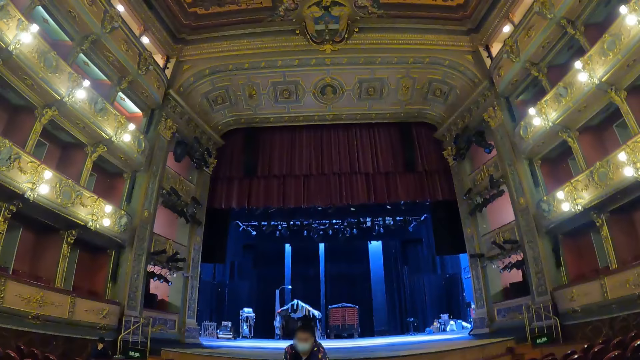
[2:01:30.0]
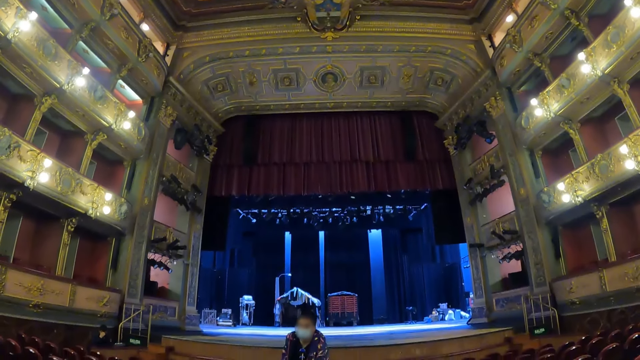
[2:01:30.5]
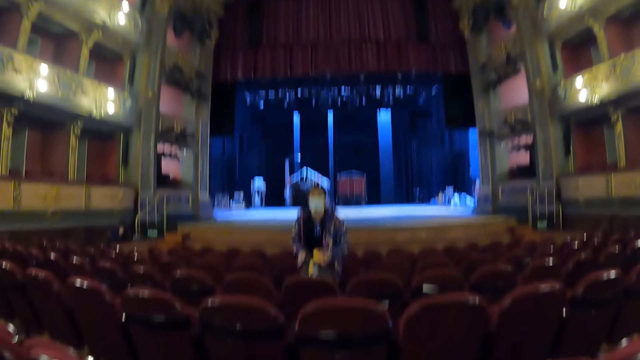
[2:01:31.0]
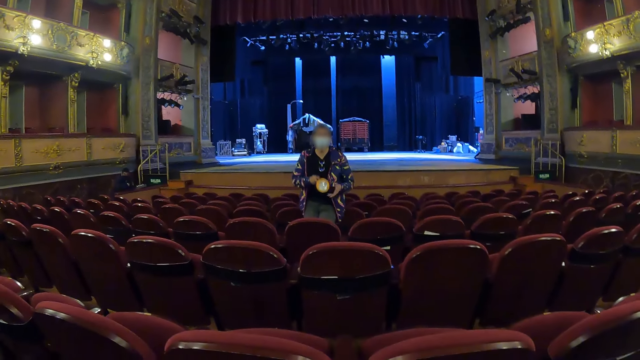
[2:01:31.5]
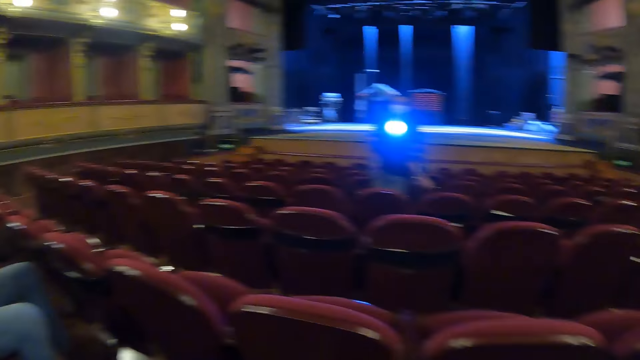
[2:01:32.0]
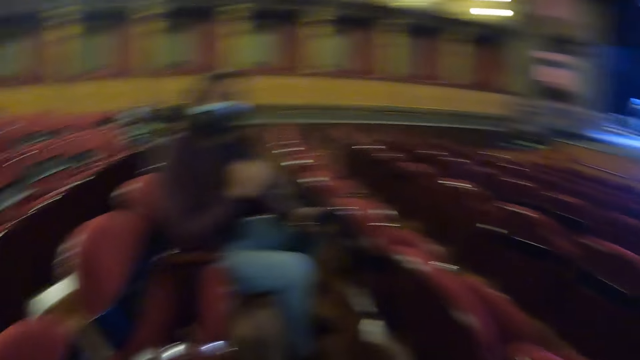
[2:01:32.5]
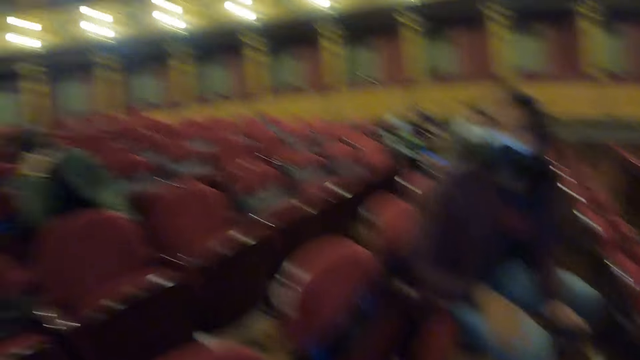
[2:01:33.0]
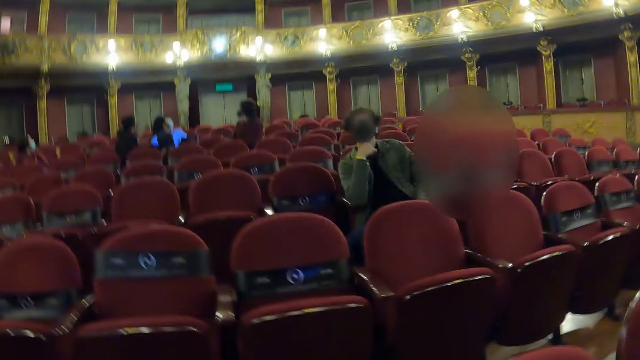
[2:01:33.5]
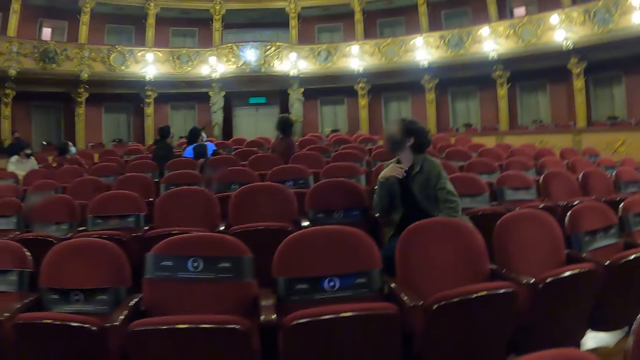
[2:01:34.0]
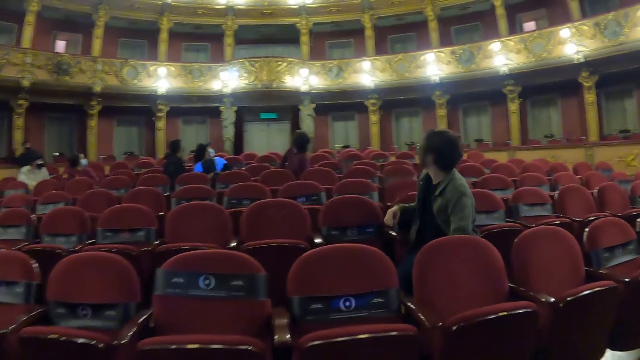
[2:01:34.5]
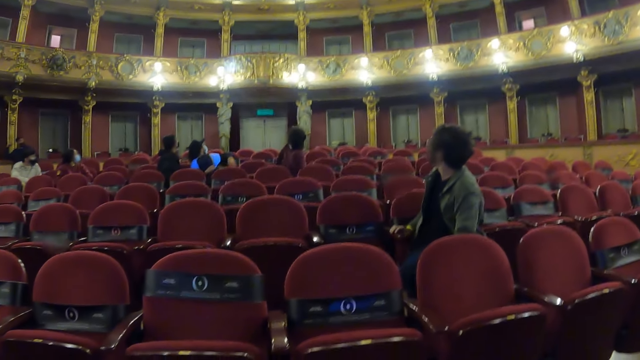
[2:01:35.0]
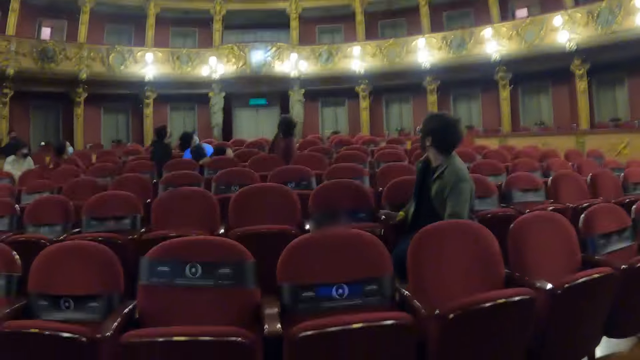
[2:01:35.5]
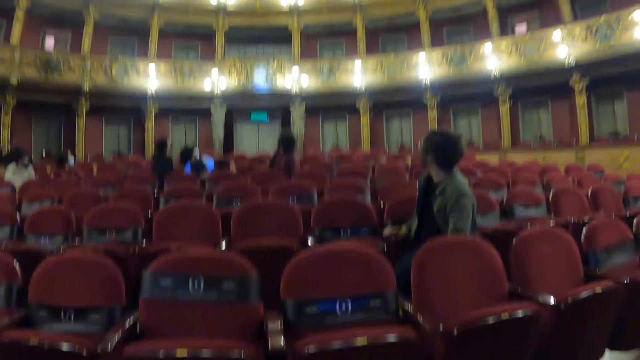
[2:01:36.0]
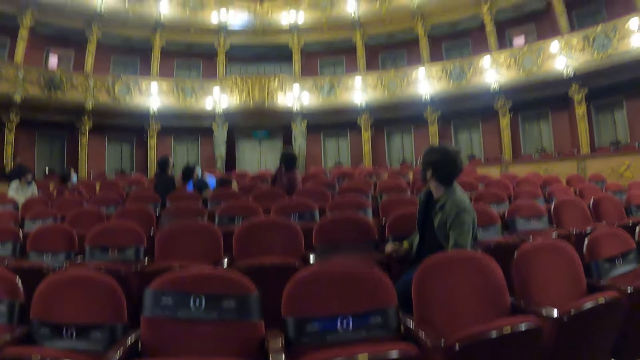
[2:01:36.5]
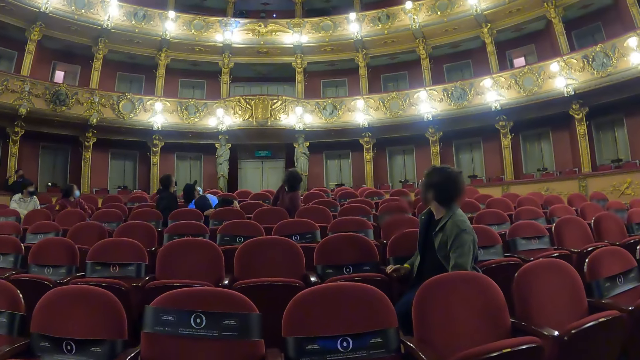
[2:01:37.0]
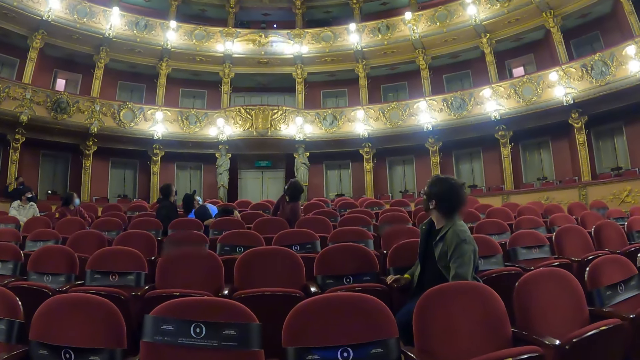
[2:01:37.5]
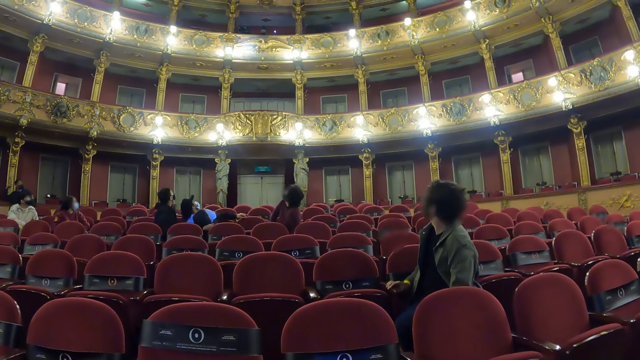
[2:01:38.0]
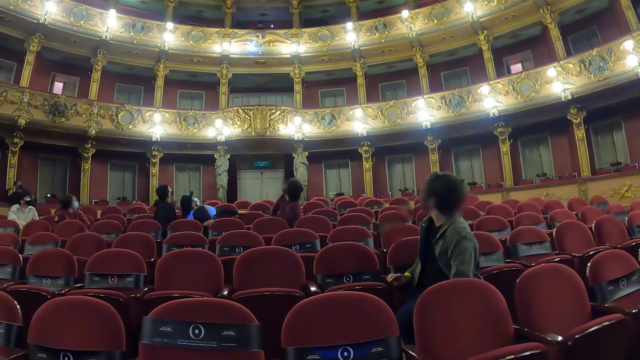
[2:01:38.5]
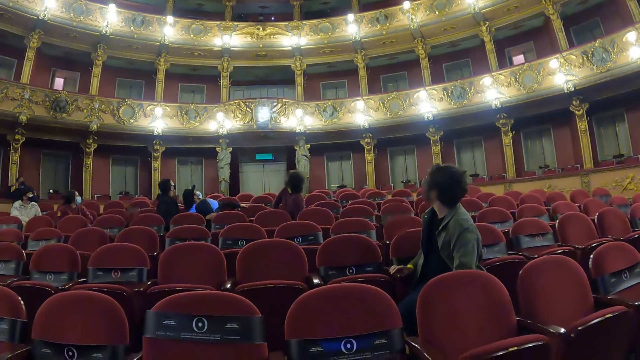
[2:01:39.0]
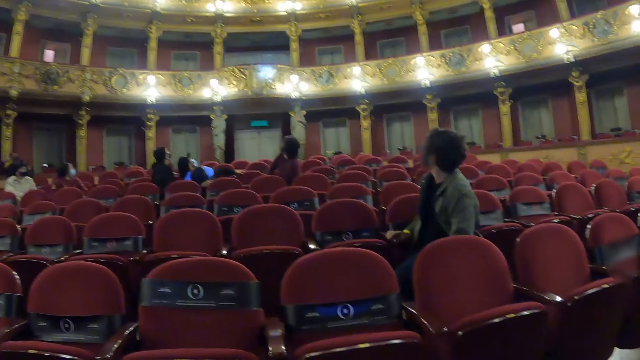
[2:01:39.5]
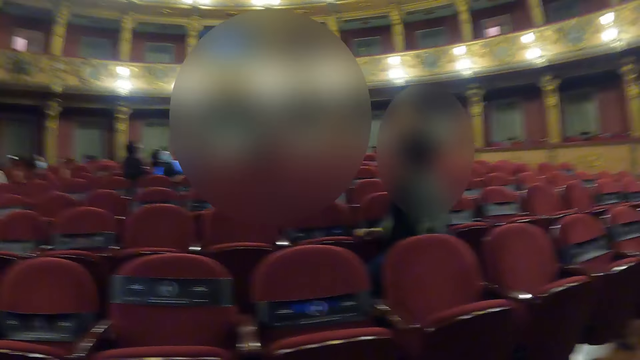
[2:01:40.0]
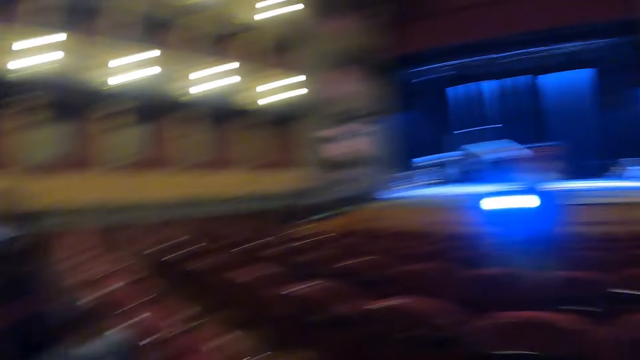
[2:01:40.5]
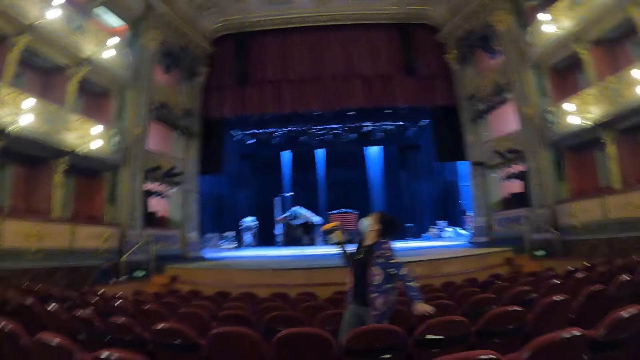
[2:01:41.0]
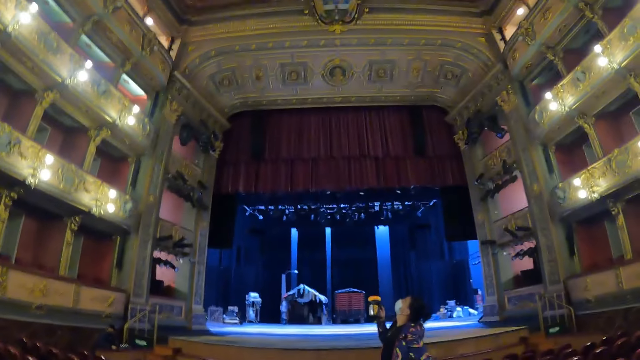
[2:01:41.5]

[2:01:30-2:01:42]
A woman takes the torch from the seat. She turns the torch on. The woman lights the wall with the torch. The camera wearer looks at the gallery.

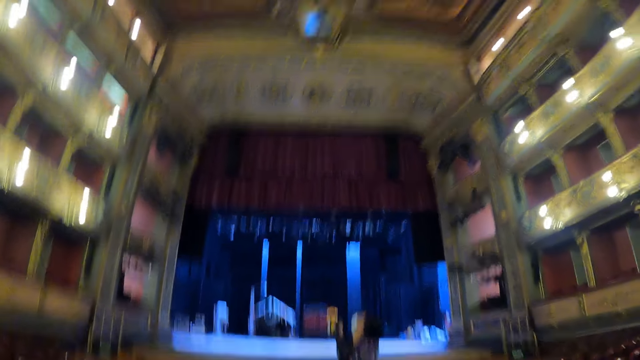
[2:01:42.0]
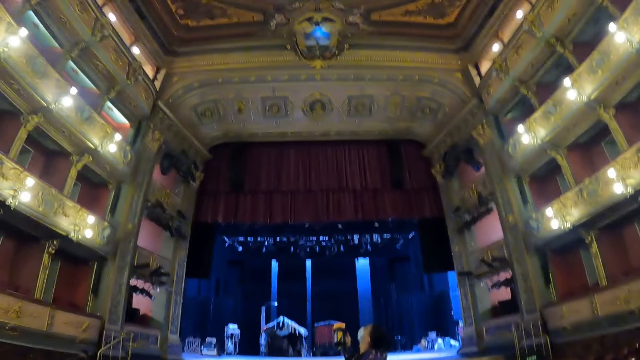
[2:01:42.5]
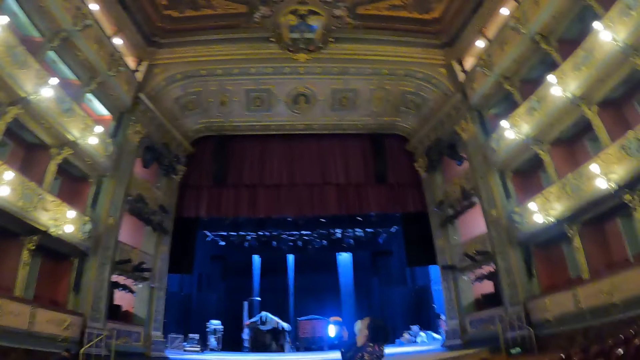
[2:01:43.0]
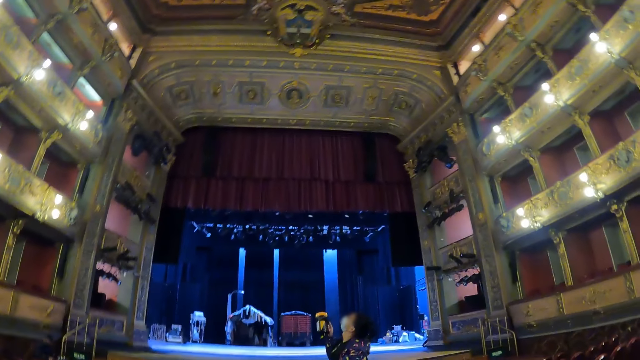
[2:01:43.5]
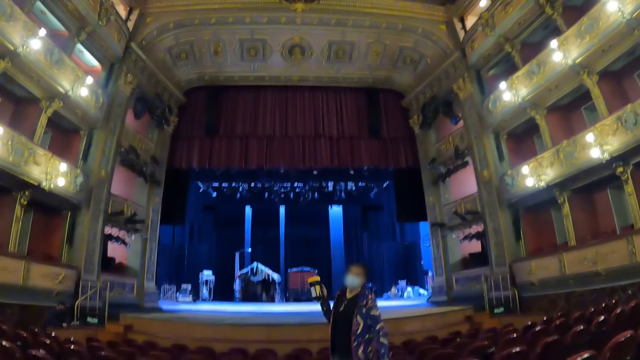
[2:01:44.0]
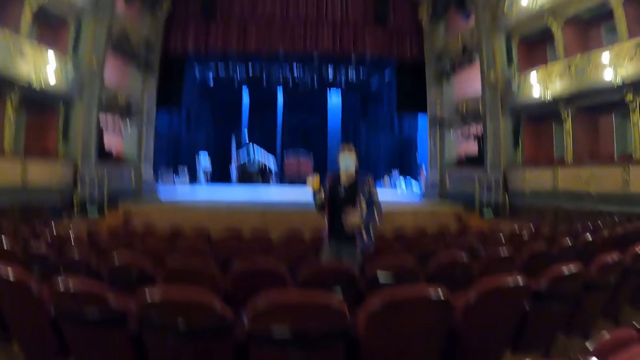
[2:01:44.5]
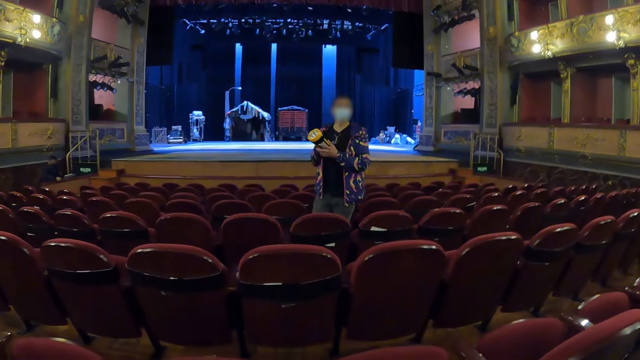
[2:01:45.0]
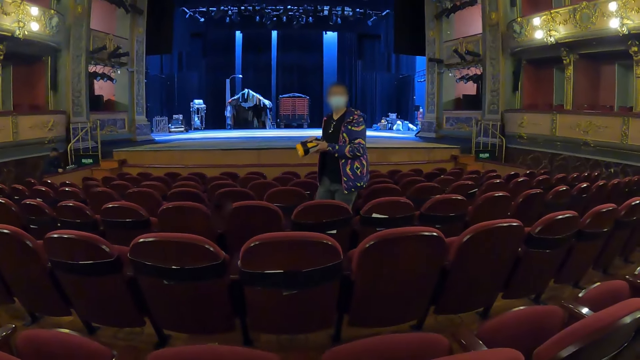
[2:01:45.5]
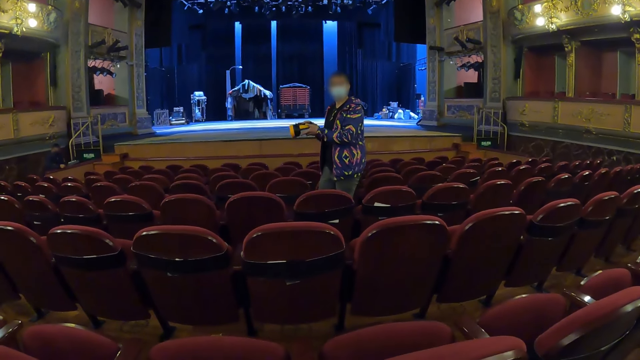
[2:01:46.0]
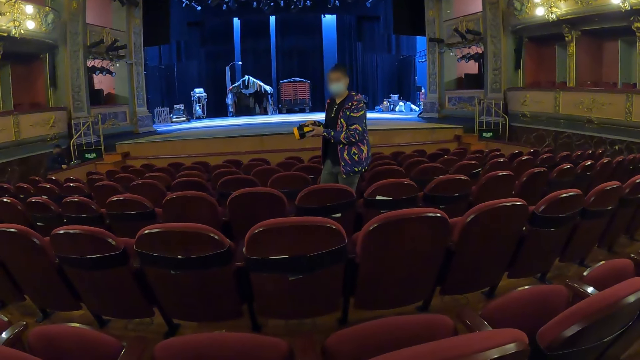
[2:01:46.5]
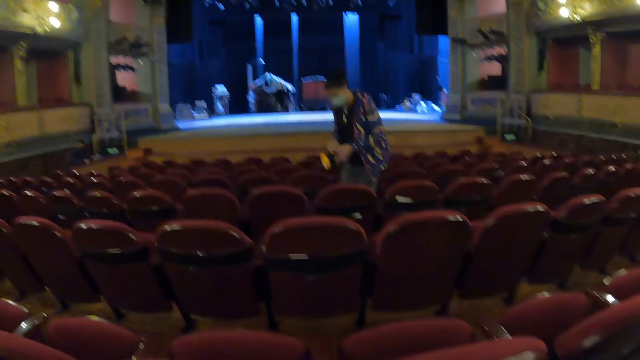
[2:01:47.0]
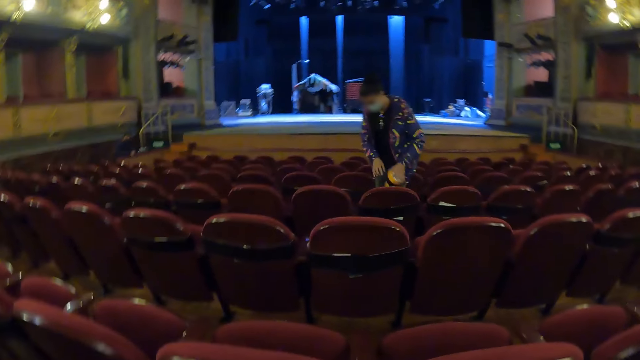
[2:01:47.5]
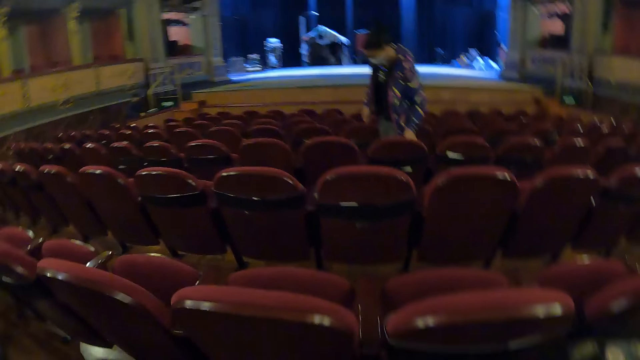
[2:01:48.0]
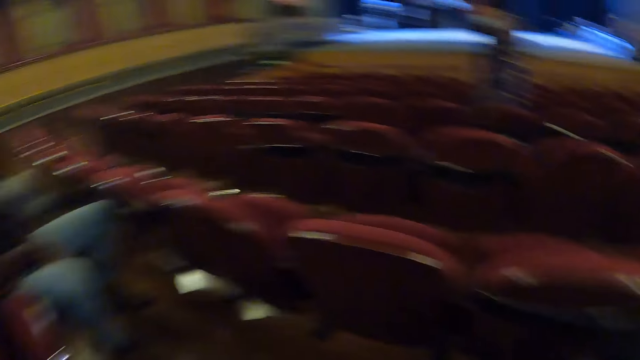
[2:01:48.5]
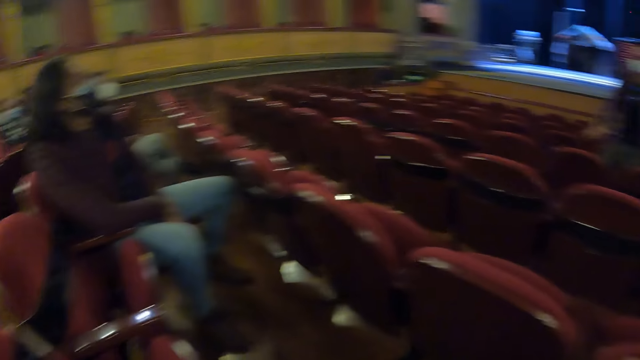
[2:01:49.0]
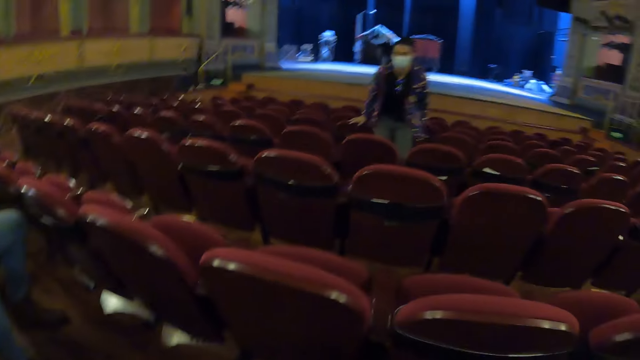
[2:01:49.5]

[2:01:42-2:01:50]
A woman holds the torch light in the hands. She swings the body. She looks down. She puts the rechargeable torch light down on the chair. The camera wearer moves.
